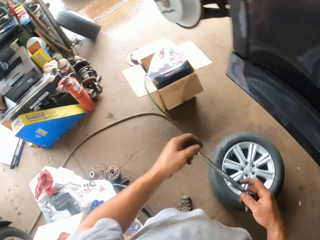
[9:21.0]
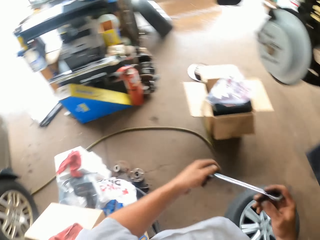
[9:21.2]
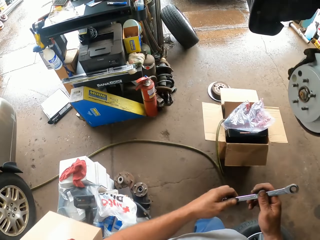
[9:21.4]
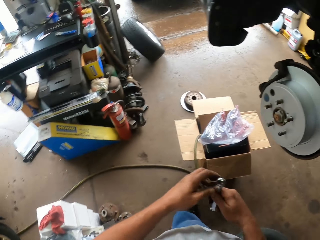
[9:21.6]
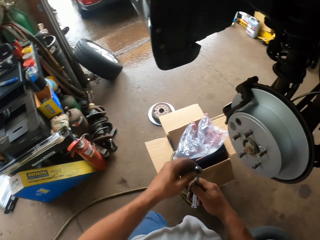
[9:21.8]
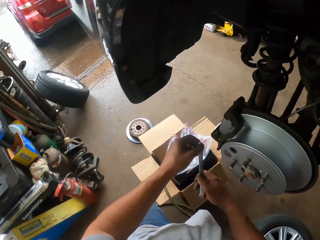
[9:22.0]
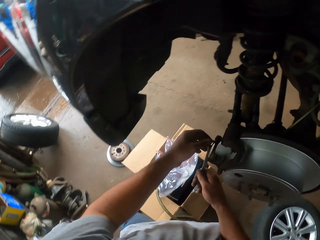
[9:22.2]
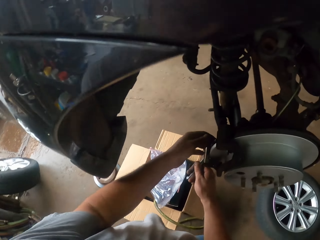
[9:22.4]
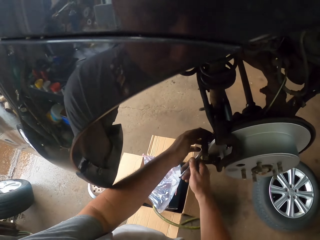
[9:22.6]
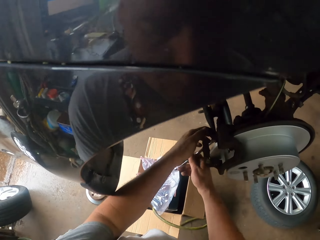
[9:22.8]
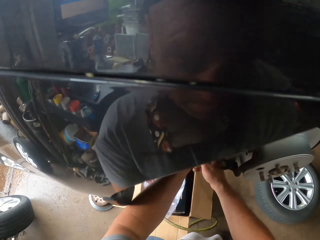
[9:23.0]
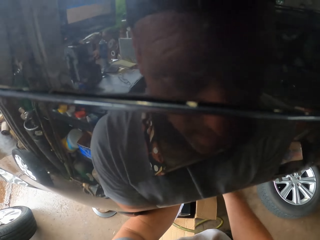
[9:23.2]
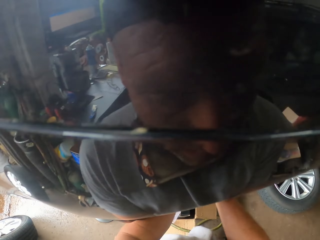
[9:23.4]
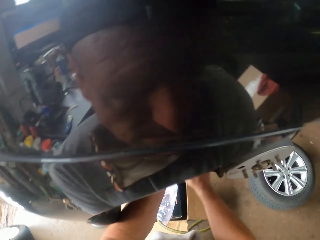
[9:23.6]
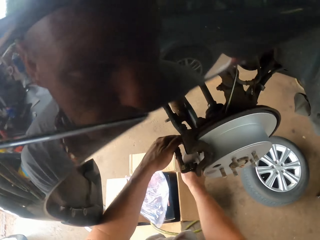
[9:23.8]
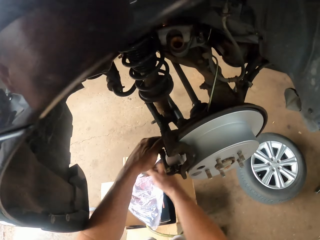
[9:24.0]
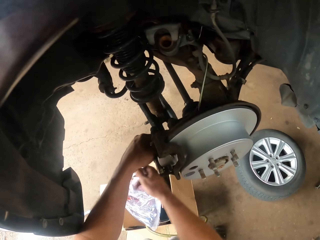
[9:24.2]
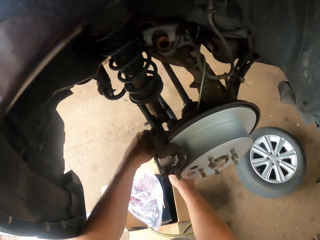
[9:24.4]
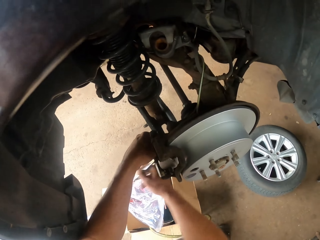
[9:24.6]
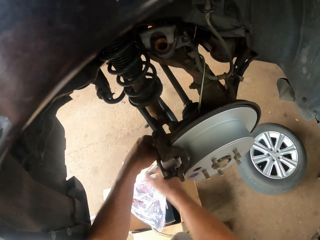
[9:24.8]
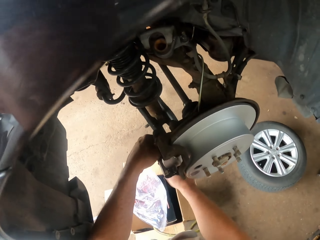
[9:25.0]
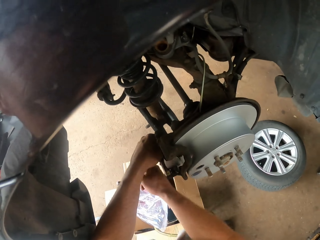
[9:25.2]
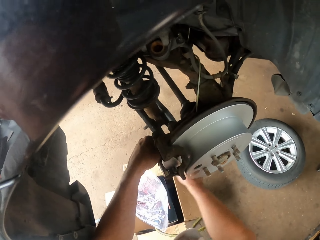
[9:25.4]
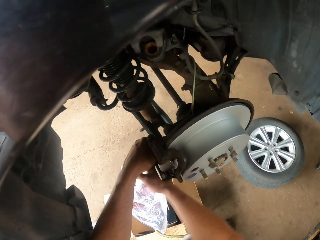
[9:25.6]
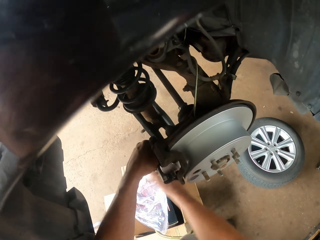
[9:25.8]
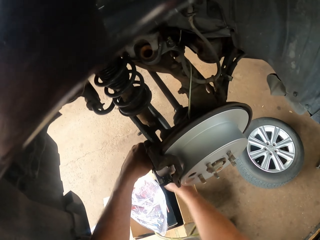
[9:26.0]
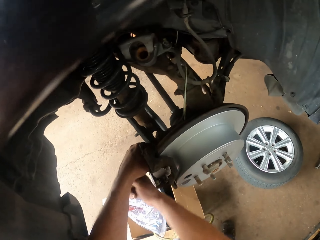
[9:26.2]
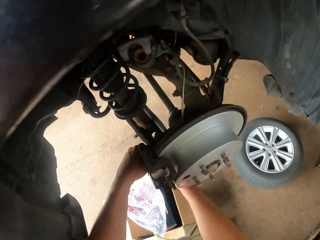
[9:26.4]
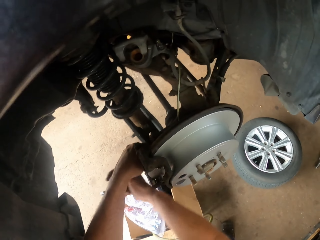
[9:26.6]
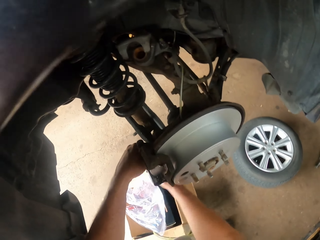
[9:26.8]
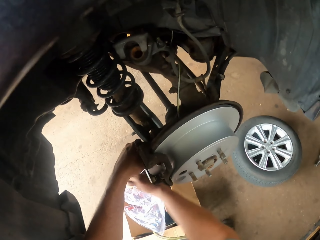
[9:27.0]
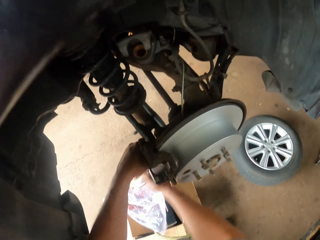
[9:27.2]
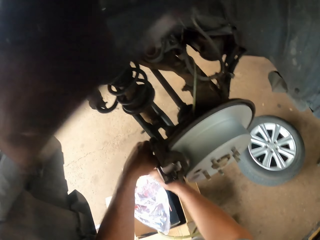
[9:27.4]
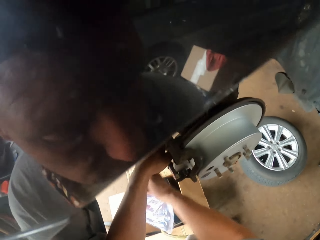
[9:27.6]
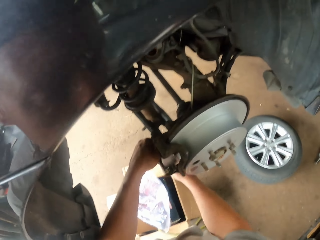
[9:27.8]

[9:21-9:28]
The camera wearer walks around the garage. They tighten the screws.

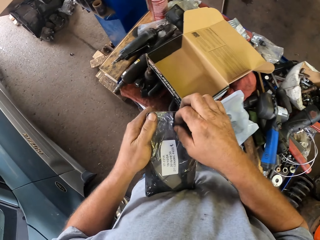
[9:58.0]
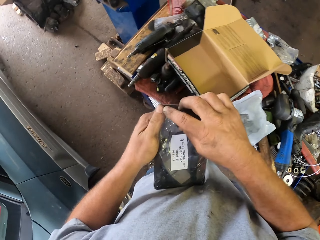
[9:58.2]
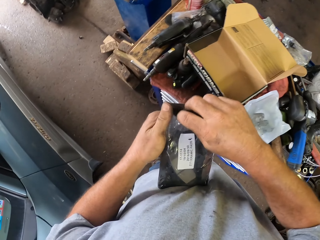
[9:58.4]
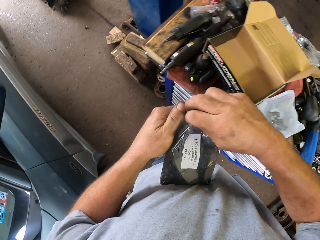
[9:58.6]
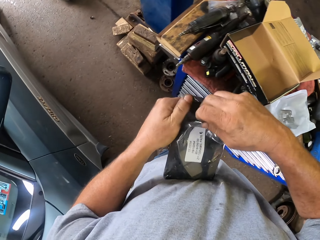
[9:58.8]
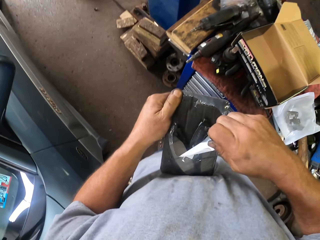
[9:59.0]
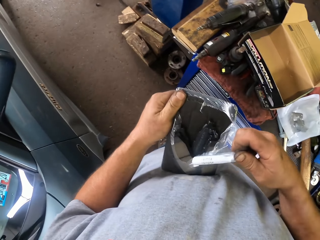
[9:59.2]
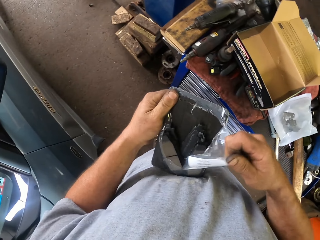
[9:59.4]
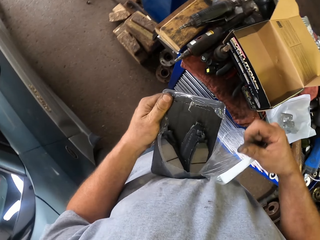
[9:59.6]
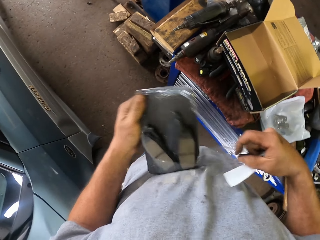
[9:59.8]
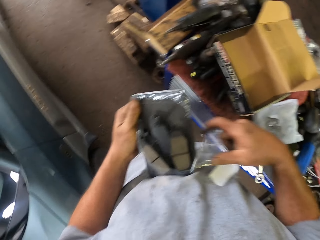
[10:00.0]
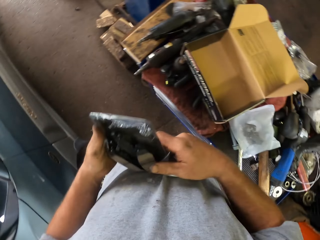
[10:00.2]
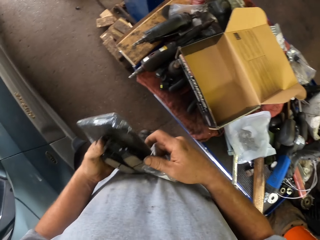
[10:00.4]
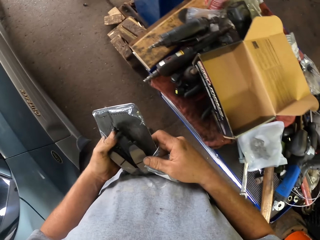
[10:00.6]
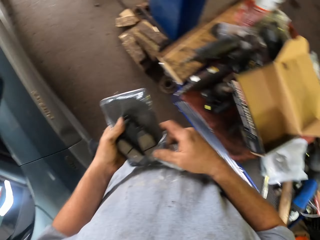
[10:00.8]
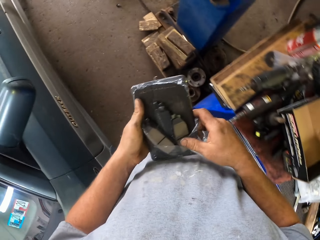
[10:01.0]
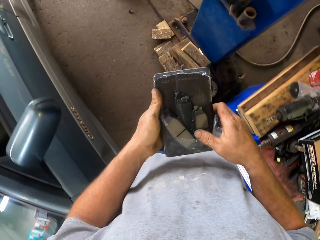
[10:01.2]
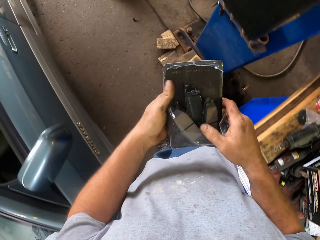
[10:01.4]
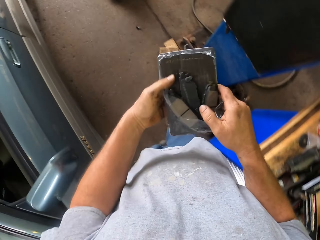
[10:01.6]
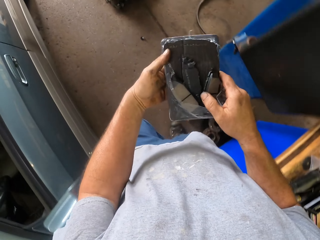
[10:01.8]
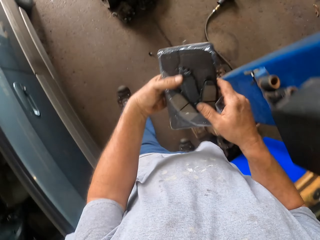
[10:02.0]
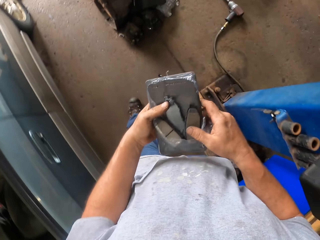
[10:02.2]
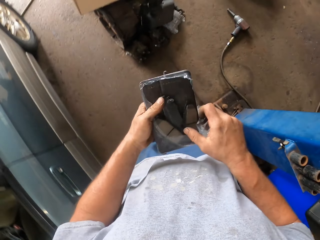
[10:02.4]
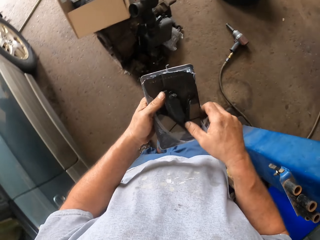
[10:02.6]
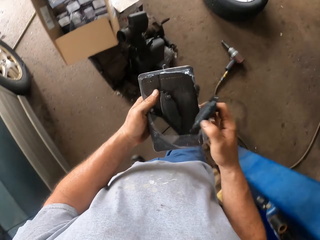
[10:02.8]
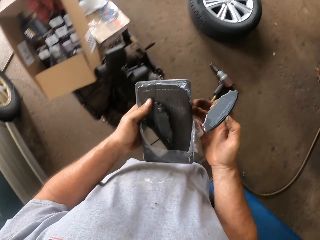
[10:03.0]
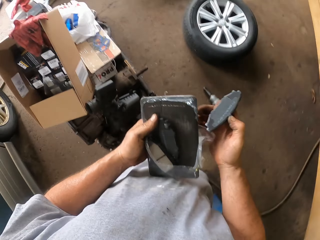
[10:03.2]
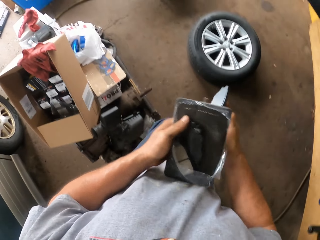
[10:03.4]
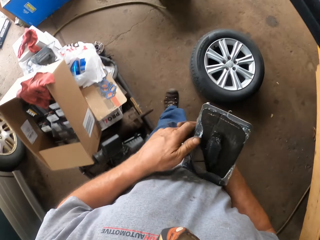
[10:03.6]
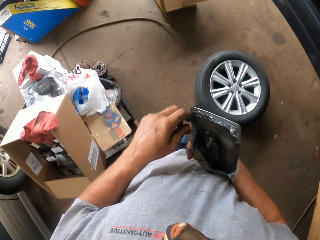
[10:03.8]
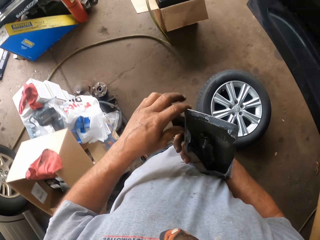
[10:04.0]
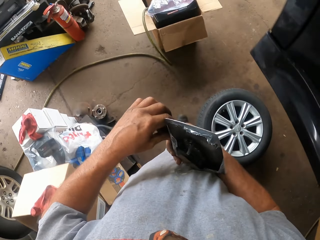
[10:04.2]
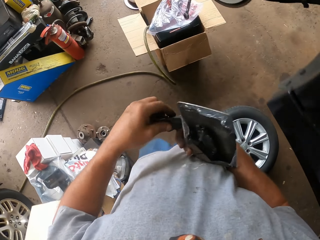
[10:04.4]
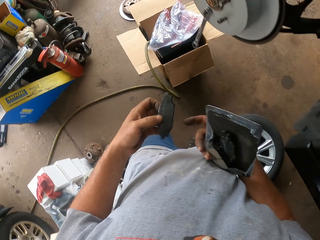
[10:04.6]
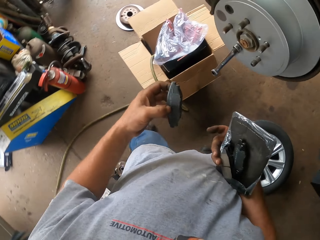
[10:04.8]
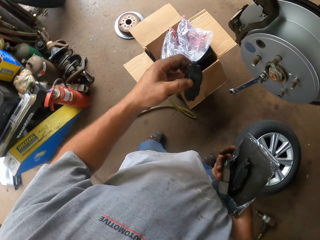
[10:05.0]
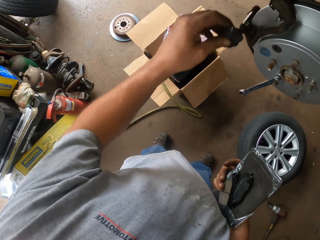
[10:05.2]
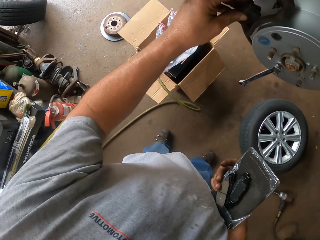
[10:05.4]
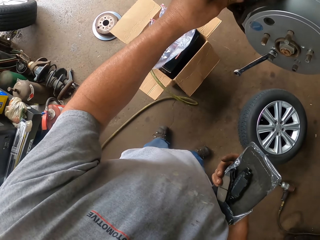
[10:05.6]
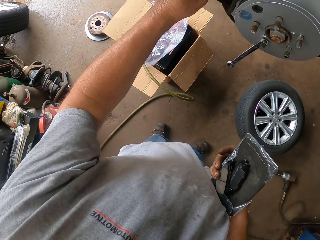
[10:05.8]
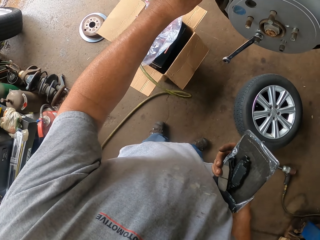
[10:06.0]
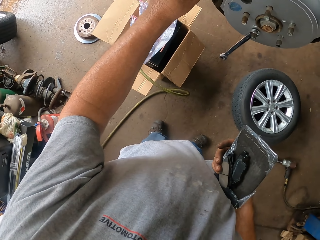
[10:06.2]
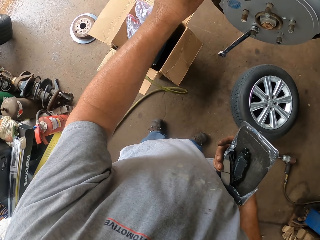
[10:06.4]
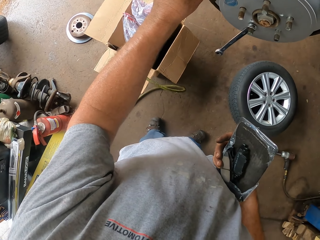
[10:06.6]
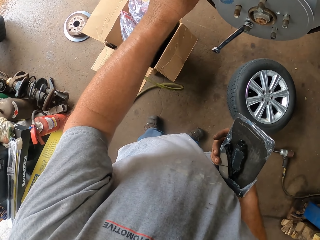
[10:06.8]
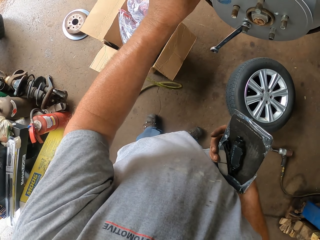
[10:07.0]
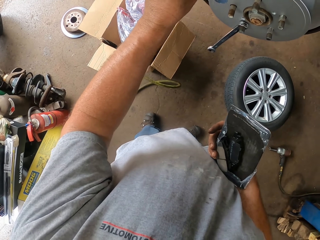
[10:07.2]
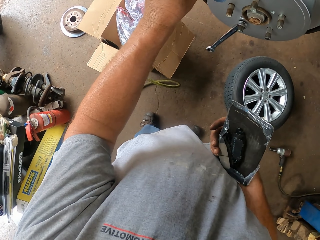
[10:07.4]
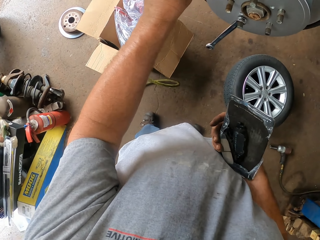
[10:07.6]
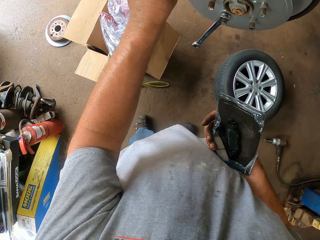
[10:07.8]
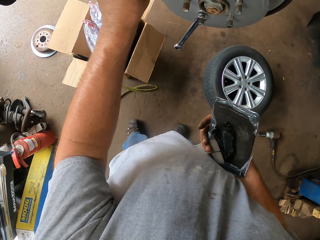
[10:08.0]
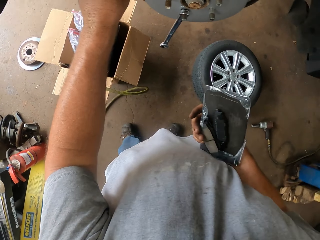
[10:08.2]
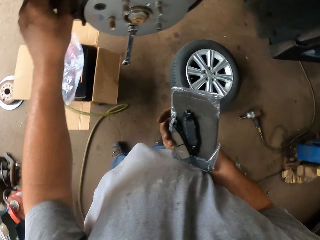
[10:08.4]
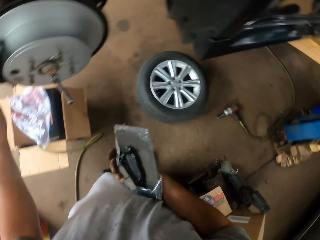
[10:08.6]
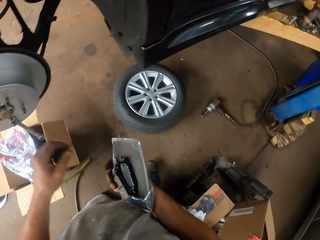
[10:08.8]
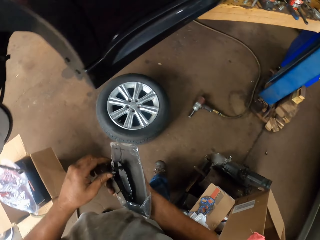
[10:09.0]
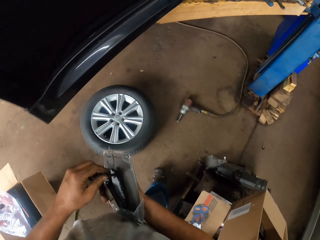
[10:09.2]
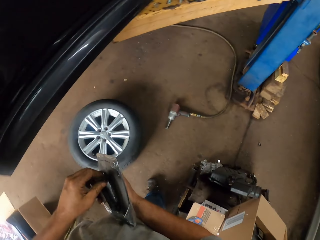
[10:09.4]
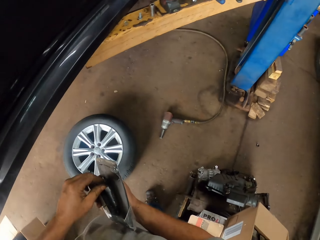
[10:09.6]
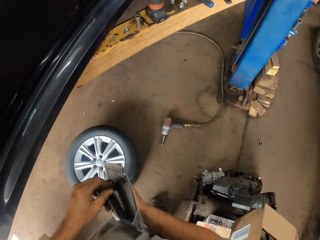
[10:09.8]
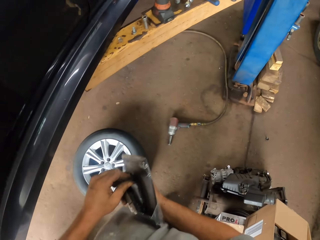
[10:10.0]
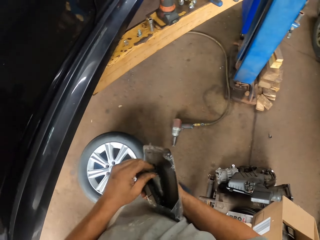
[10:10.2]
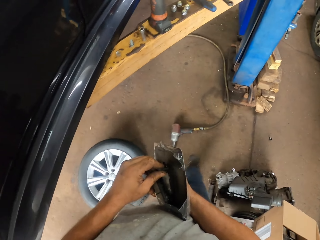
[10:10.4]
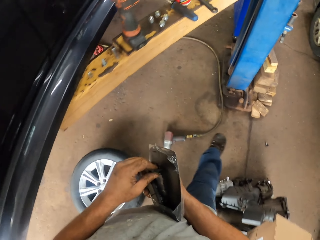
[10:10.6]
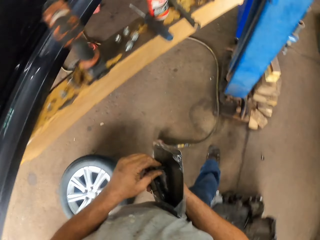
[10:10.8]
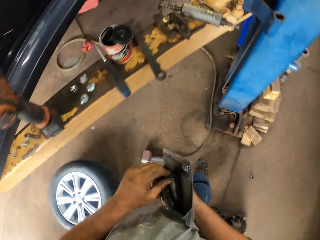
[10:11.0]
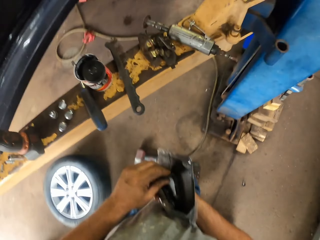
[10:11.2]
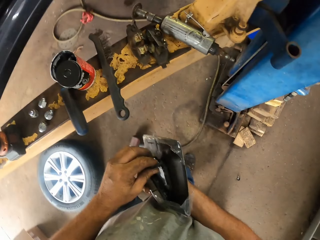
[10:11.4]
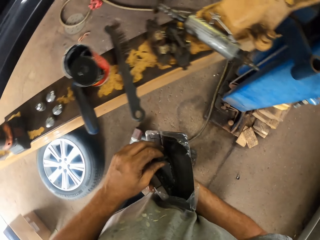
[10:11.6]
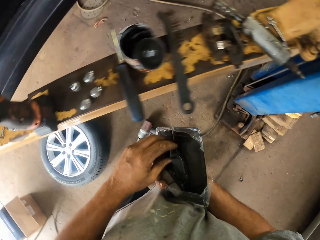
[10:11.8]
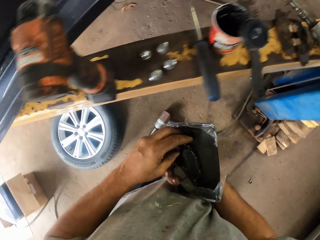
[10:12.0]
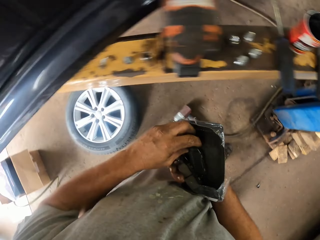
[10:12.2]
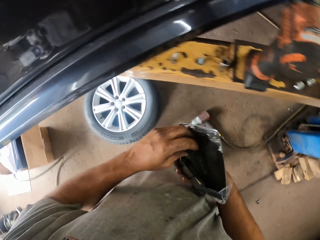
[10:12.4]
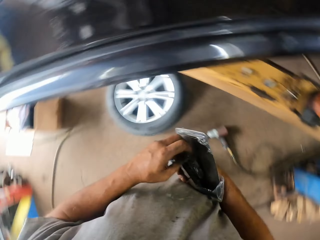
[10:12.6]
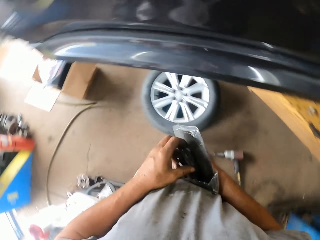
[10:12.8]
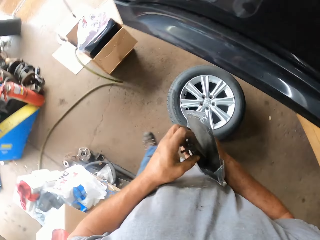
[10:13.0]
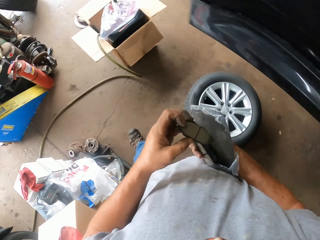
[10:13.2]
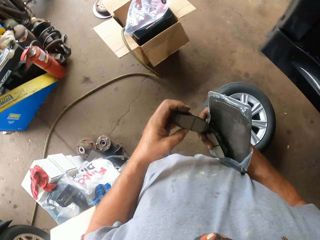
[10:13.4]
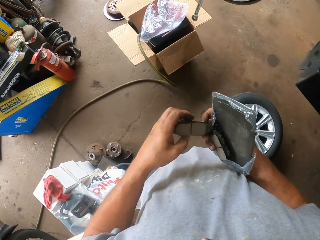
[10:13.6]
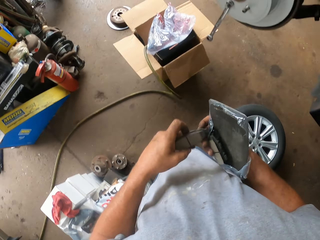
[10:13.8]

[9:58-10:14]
The camera wearer opens the cover of brake pads. They walk around the garage. They remove the brake pads from the packet. They touch a car spare part. They walk around the garage. They fix the car spare part on the car wheel. They walk around the garage.
